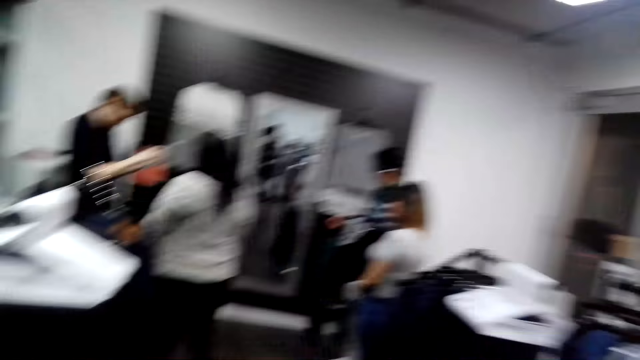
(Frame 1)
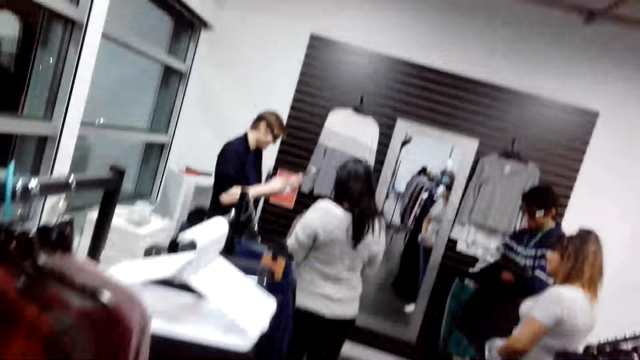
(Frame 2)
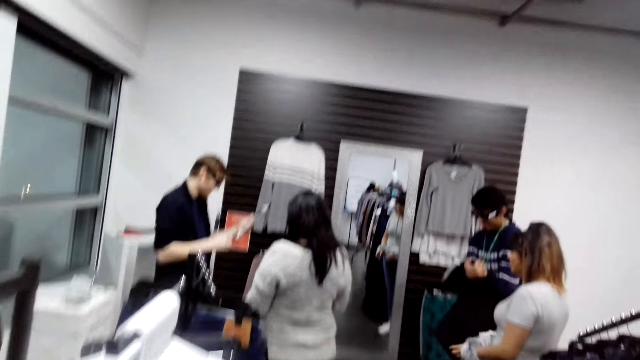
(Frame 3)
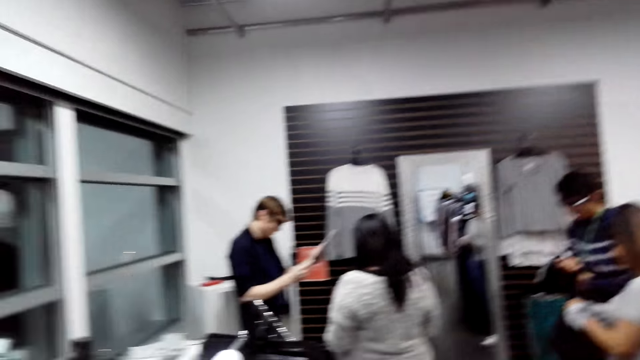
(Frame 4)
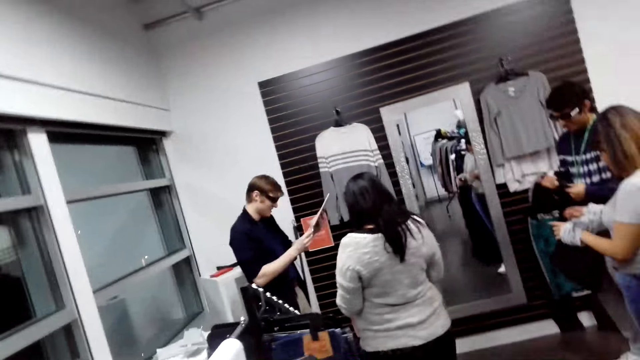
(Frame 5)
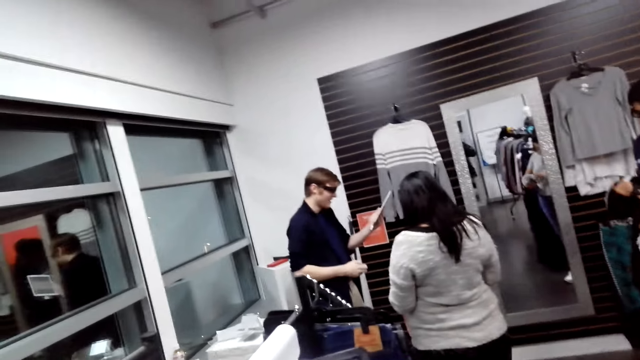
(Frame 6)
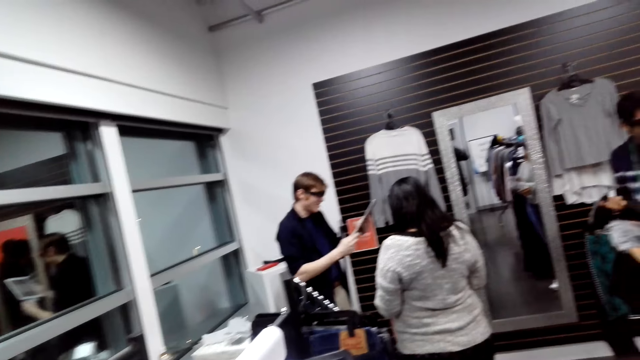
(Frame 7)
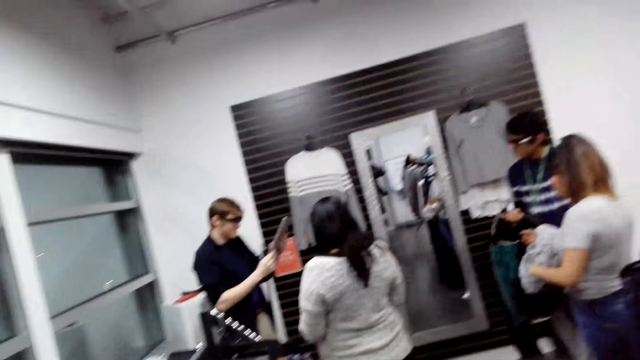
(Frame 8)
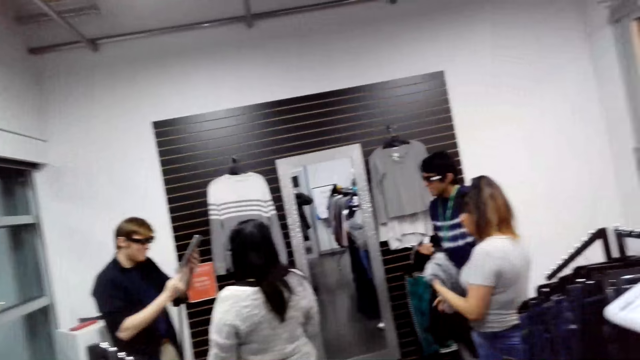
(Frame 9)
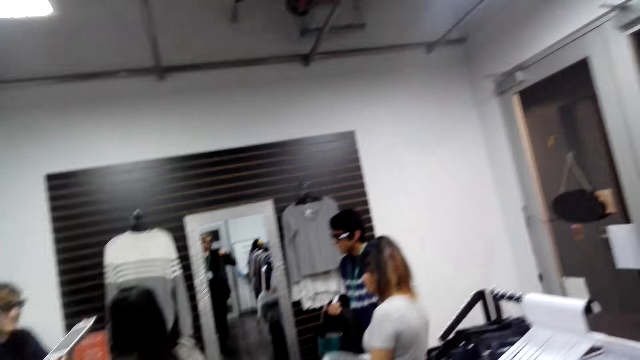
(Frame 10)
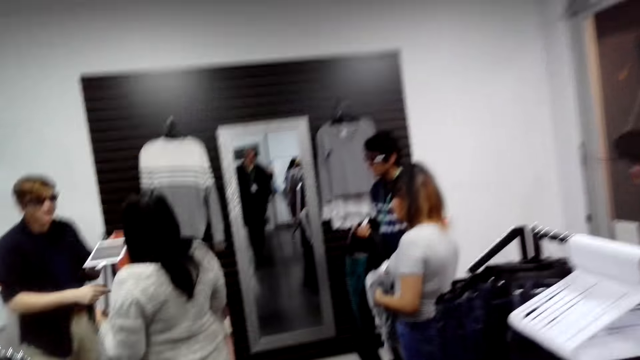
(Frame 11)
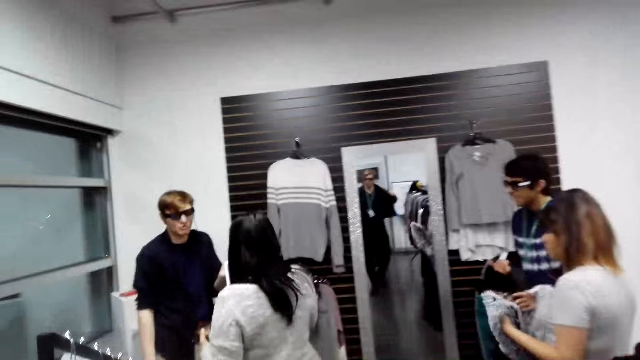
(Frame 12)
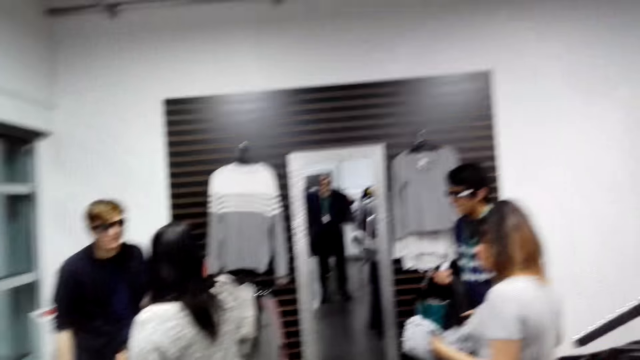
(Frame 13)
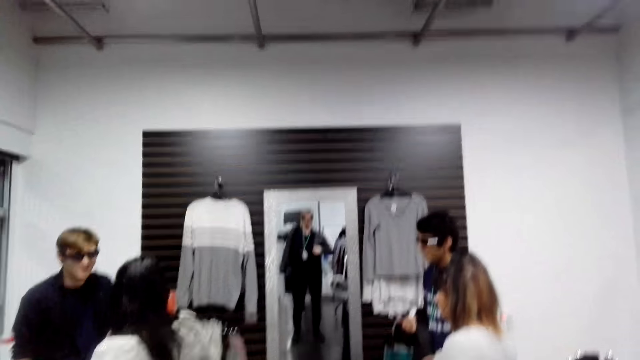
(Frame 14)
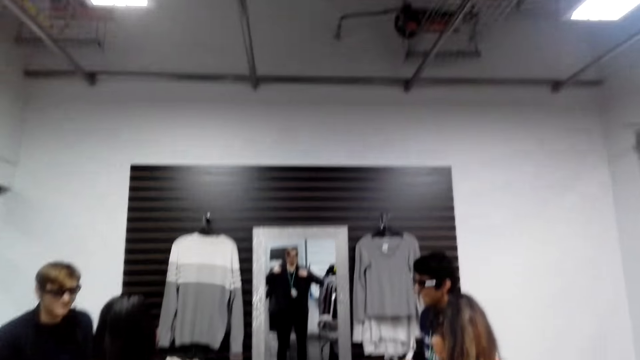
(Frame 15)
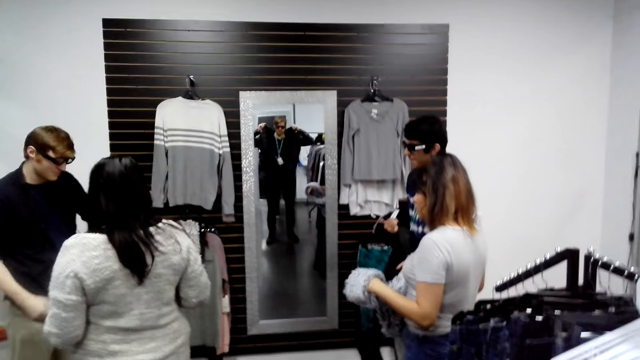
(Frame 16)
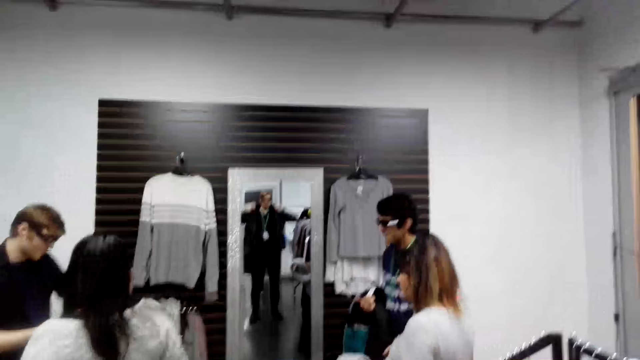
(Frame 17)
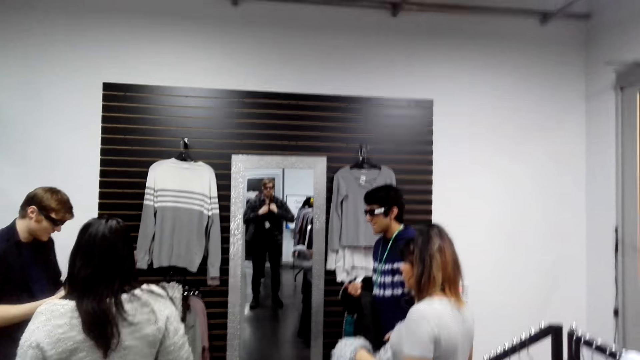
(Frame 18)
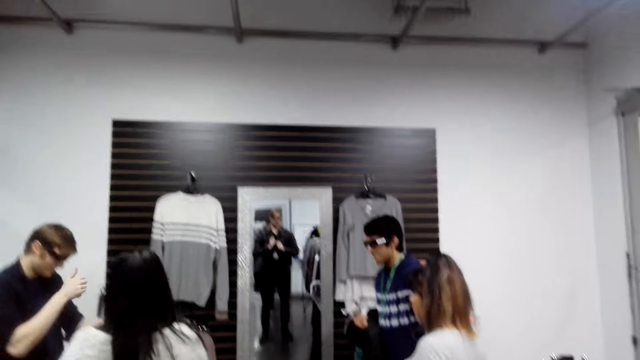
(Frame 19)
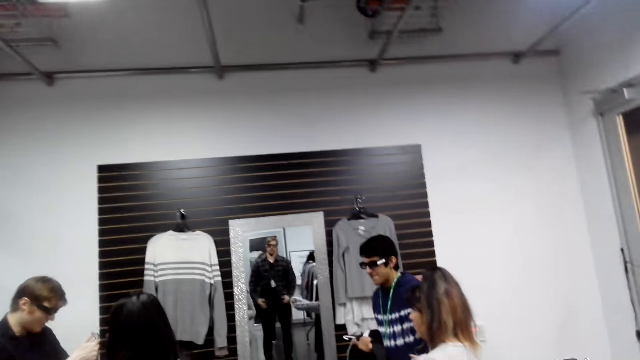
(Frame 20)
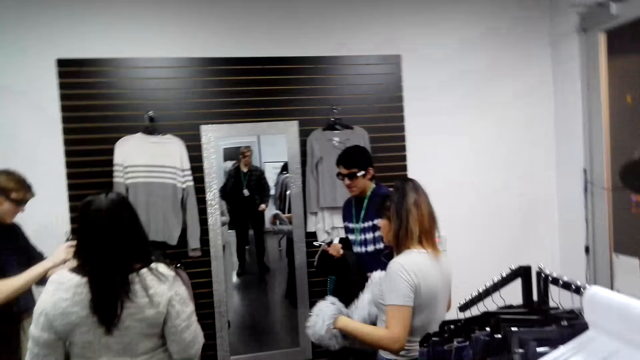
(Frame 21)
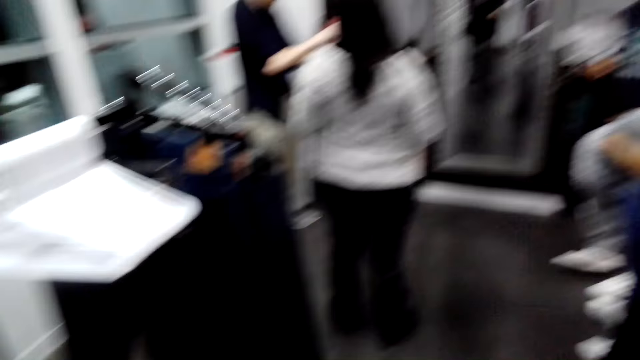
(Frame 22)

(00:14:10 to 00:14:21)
A man looks at the phone. A woman holds clothes. The camera wearer looks around the shop.

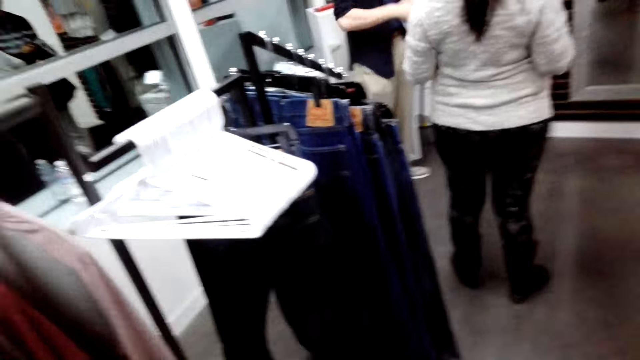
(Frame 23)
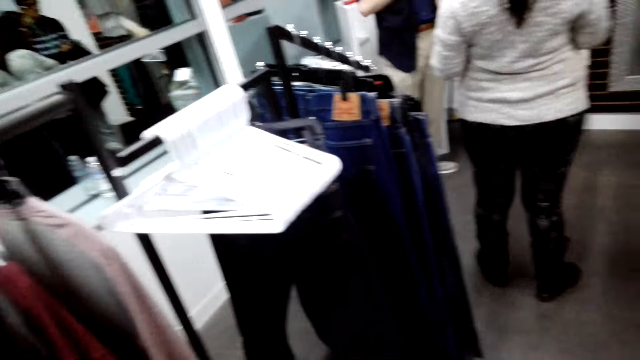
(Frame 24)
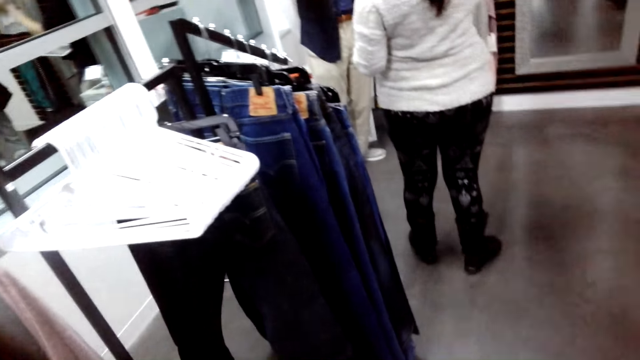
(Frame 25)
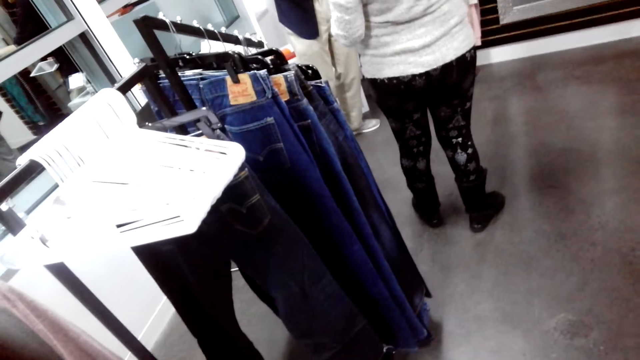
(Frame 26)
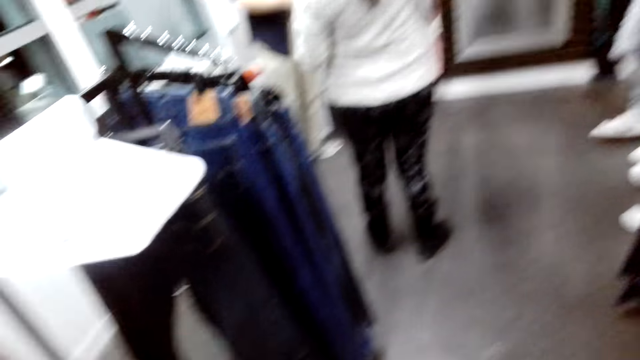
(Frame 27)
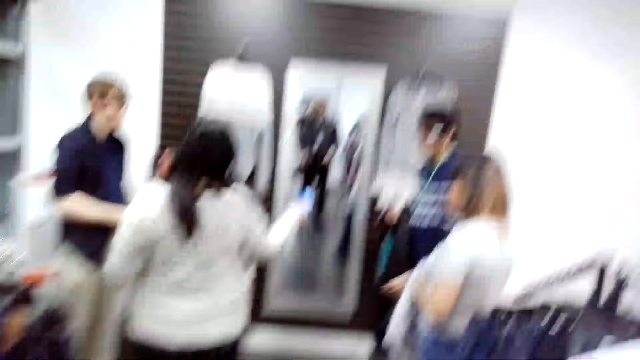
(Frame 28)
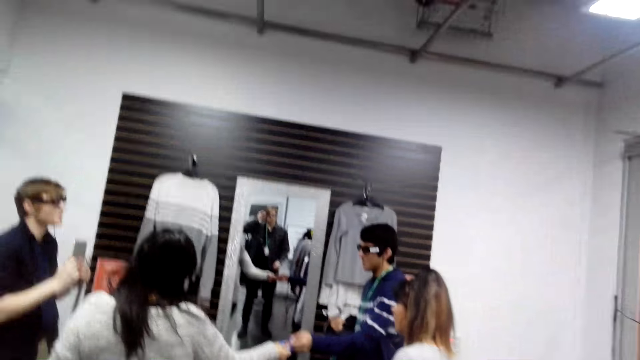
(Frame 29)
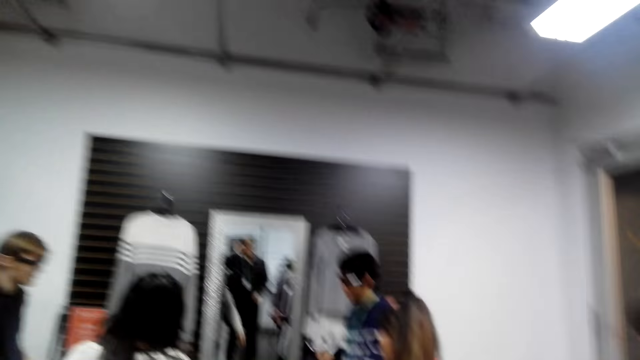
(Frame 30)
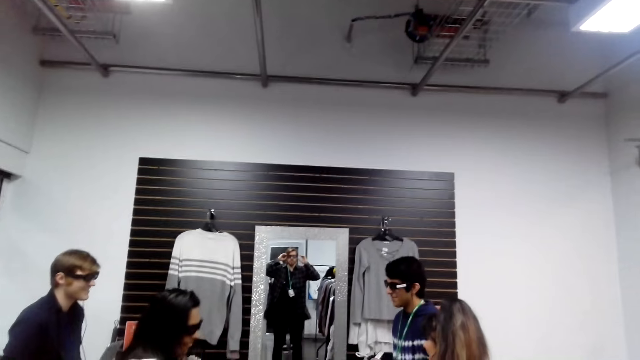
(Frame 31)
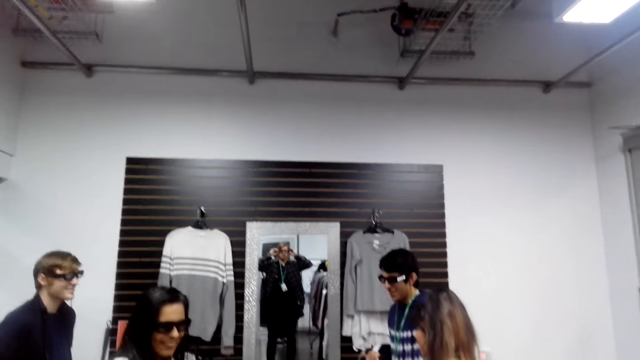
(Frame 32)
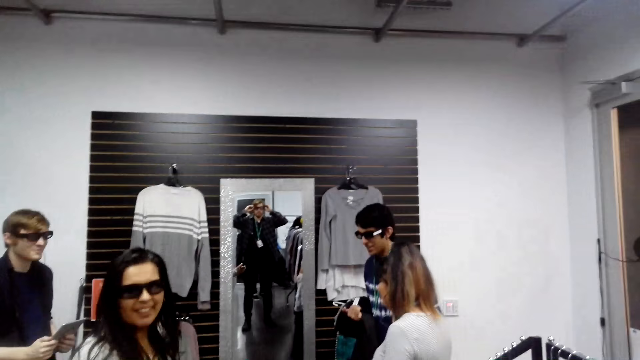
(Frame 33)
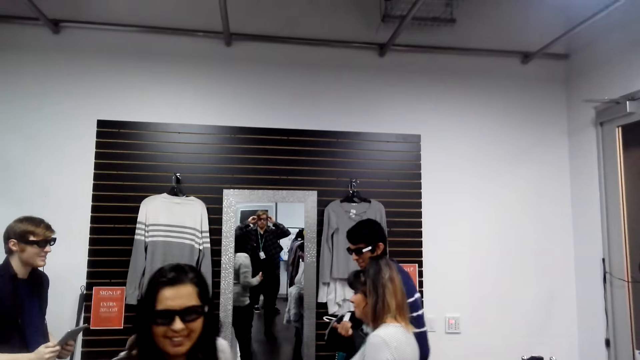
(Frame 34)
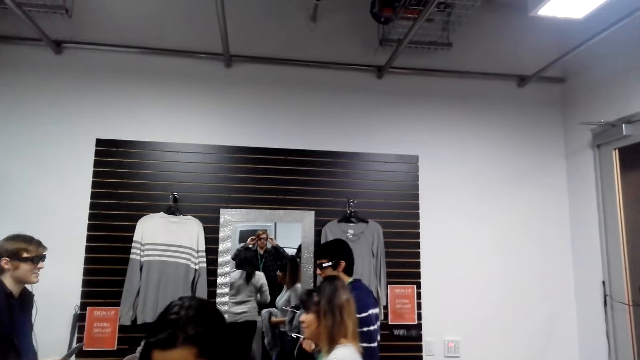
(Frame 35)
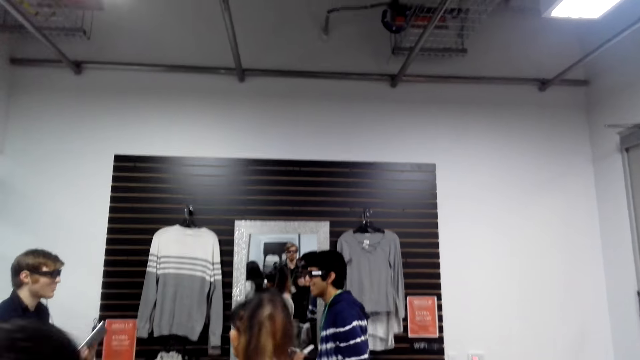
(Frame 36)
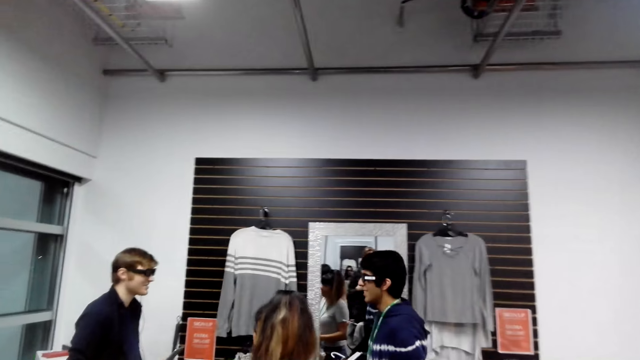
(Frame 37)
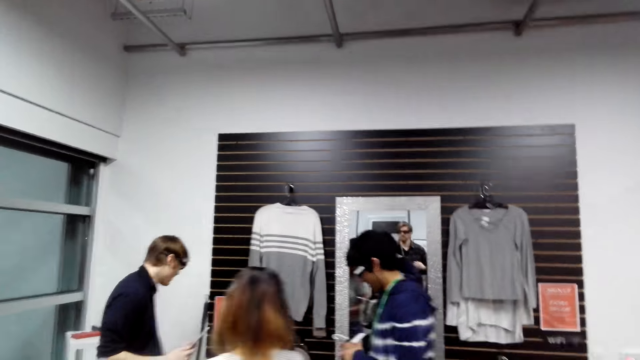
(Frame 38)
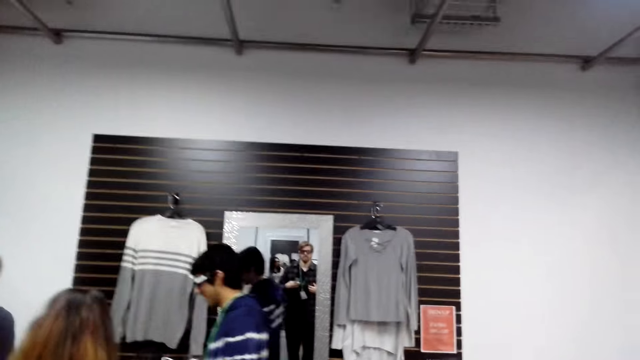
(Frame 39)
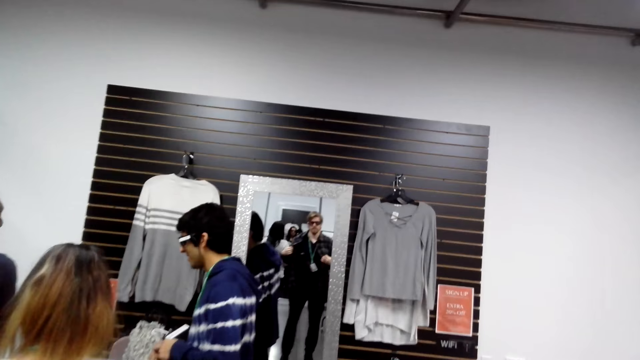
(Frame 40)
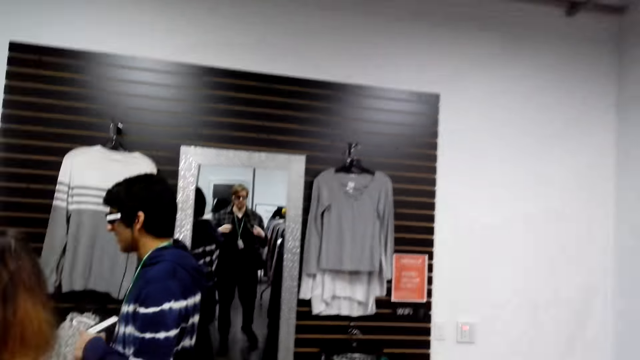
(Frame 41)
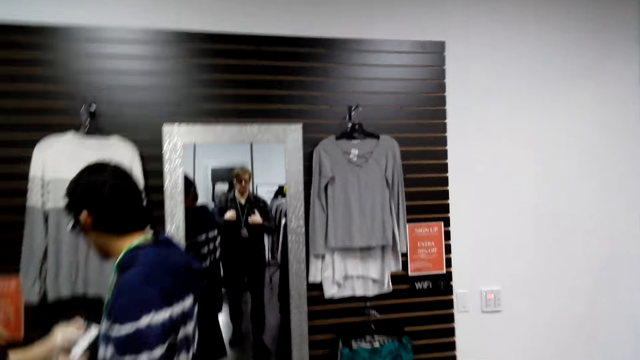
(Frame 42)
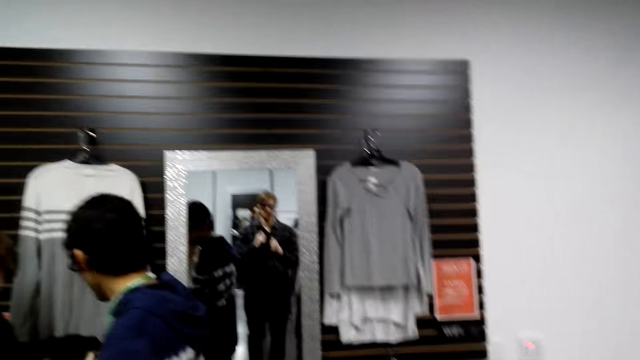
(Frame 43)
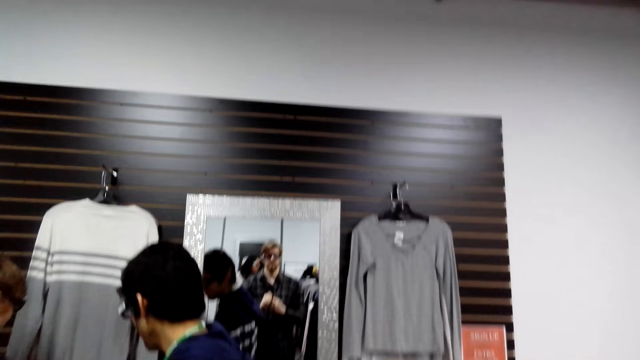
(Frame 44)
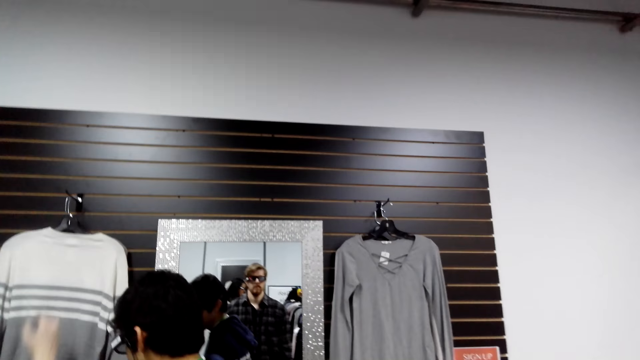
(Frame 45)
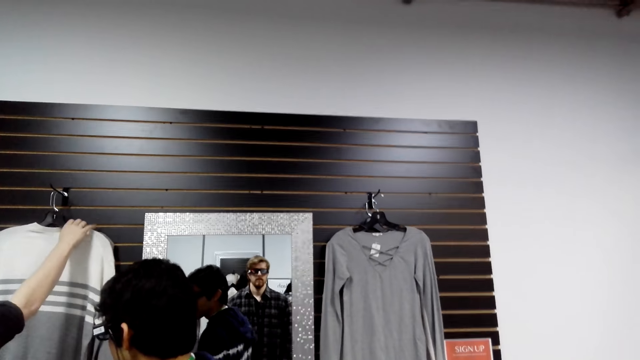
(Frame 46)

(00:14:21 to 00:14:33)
The man shows a photo. A woman gives something to another man. The other man communicates with the first man.
